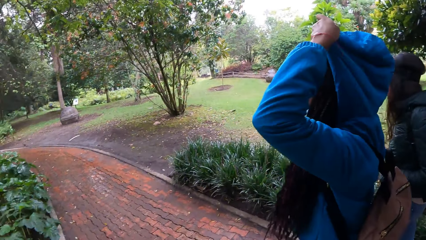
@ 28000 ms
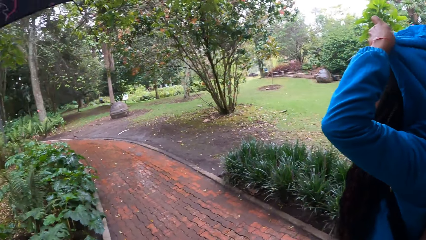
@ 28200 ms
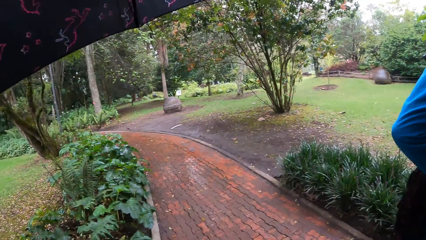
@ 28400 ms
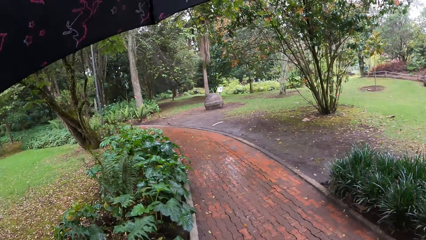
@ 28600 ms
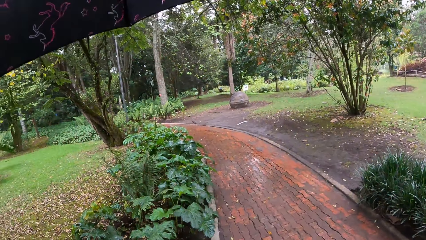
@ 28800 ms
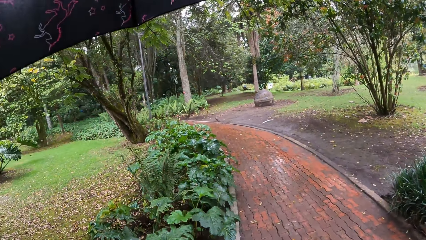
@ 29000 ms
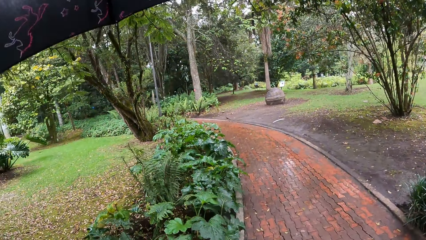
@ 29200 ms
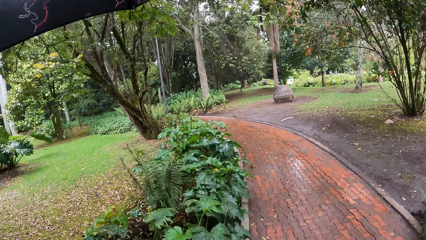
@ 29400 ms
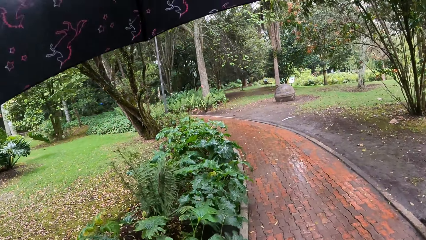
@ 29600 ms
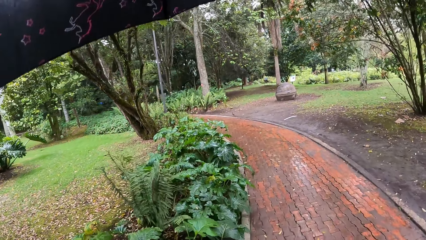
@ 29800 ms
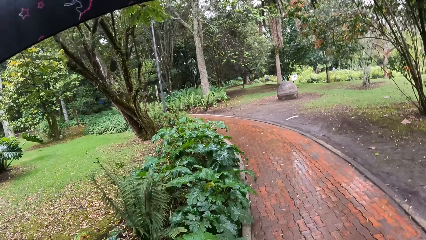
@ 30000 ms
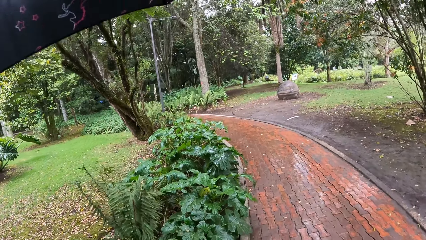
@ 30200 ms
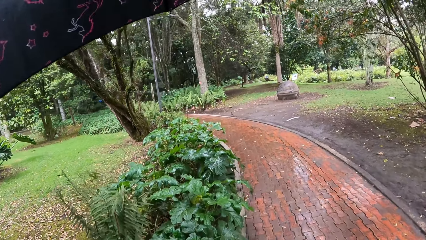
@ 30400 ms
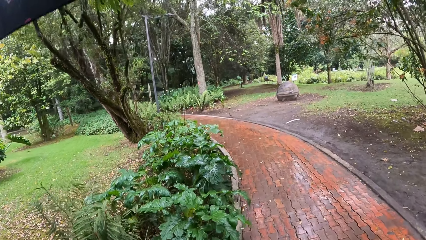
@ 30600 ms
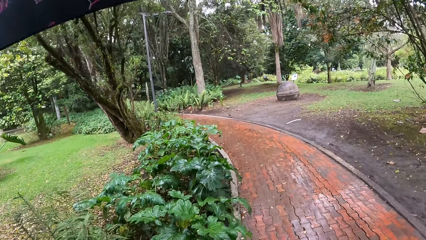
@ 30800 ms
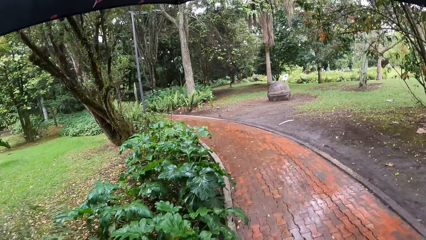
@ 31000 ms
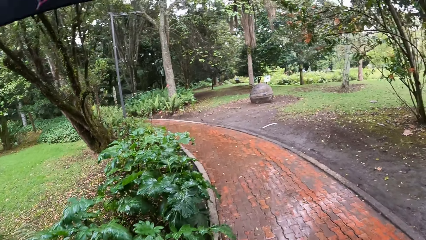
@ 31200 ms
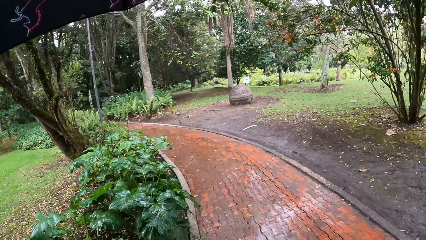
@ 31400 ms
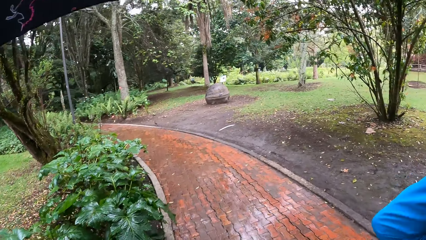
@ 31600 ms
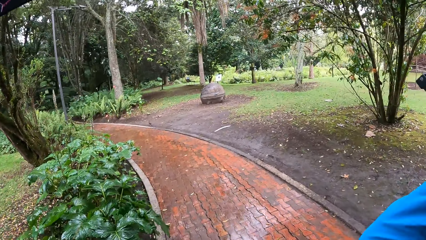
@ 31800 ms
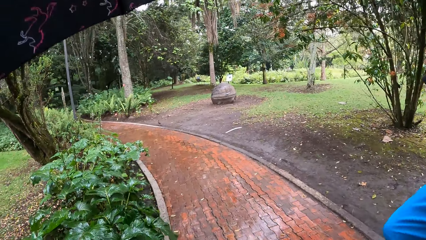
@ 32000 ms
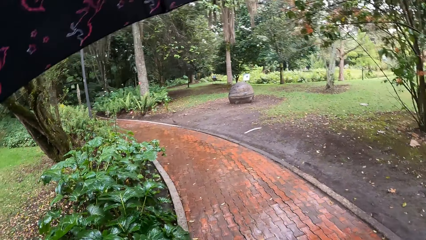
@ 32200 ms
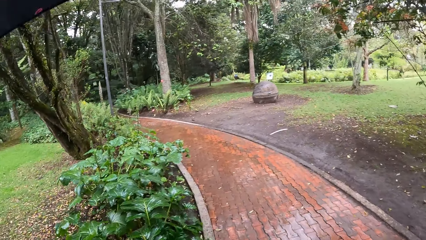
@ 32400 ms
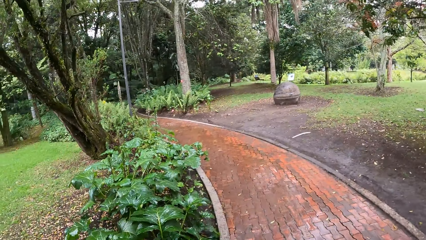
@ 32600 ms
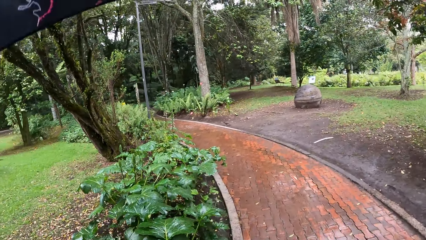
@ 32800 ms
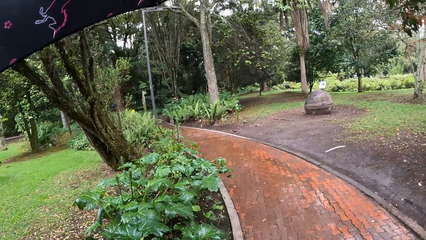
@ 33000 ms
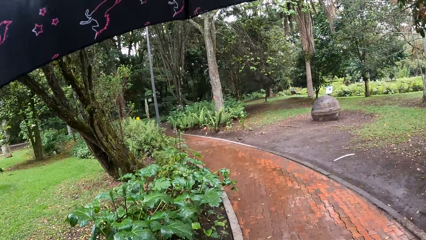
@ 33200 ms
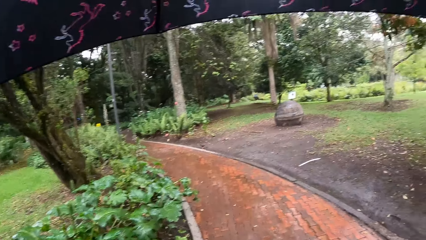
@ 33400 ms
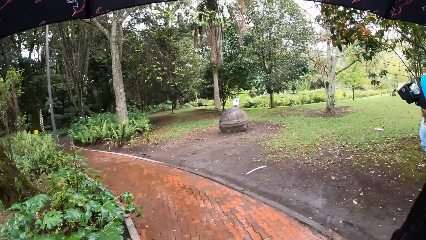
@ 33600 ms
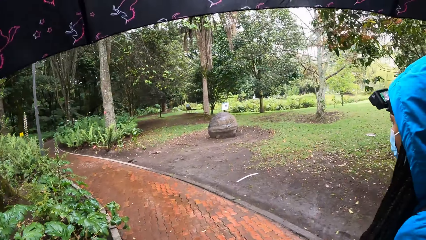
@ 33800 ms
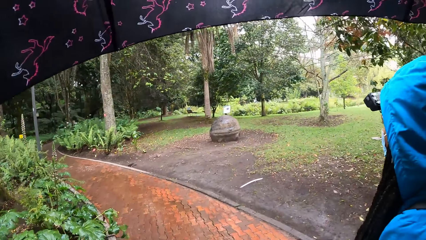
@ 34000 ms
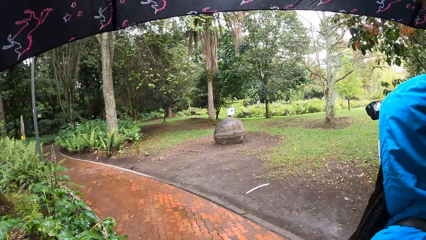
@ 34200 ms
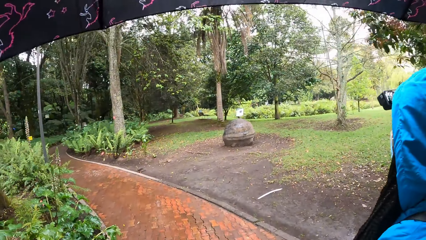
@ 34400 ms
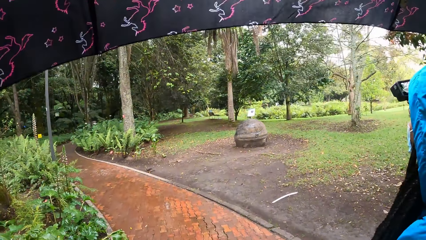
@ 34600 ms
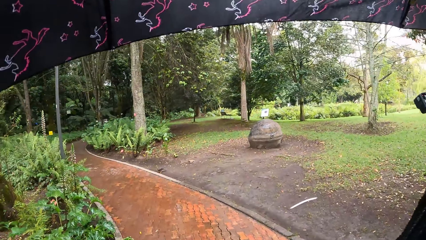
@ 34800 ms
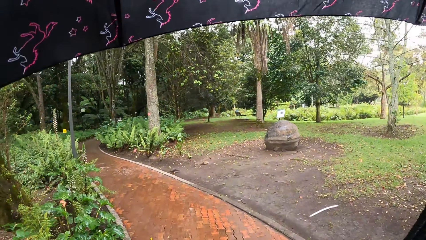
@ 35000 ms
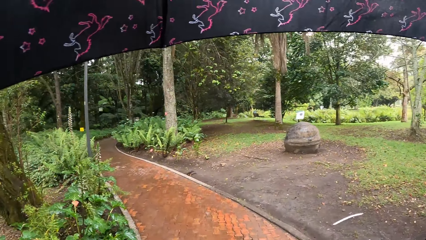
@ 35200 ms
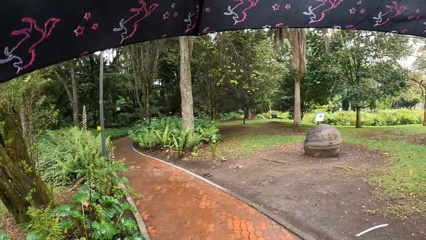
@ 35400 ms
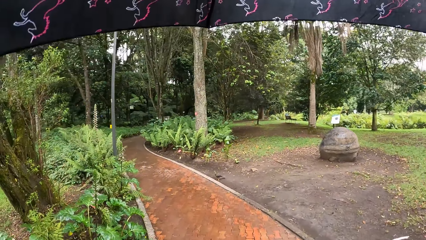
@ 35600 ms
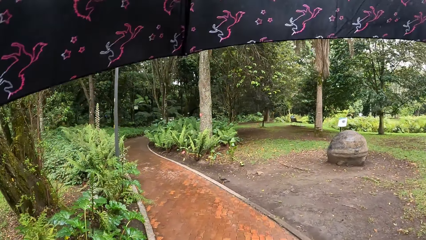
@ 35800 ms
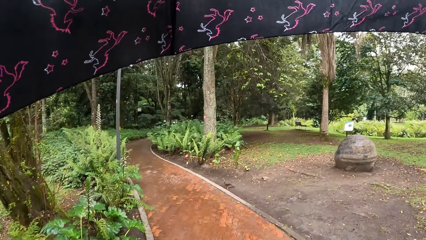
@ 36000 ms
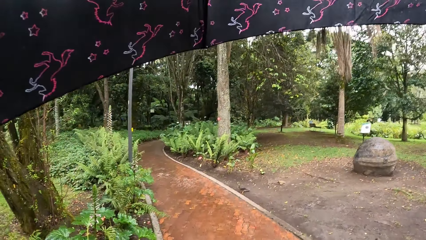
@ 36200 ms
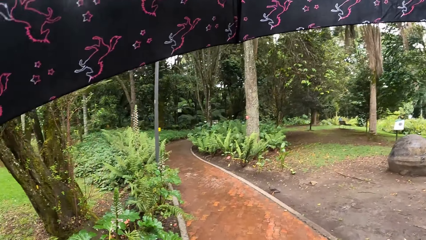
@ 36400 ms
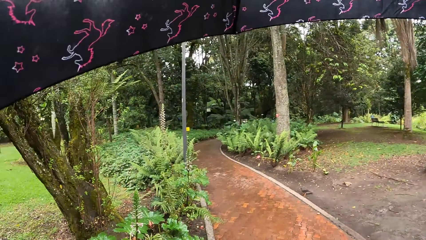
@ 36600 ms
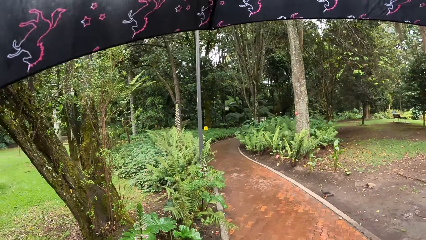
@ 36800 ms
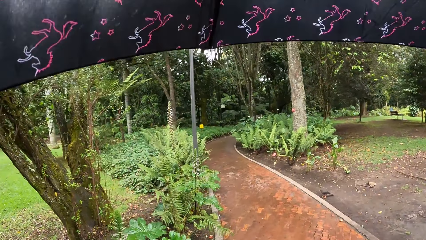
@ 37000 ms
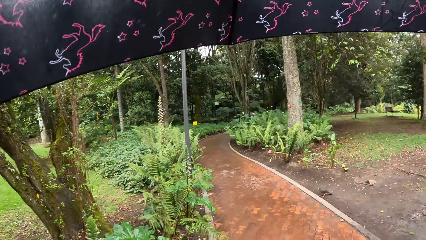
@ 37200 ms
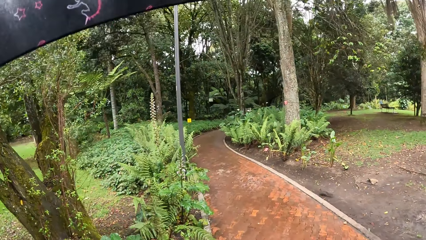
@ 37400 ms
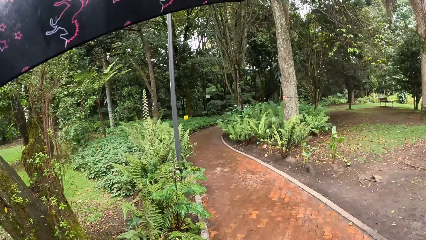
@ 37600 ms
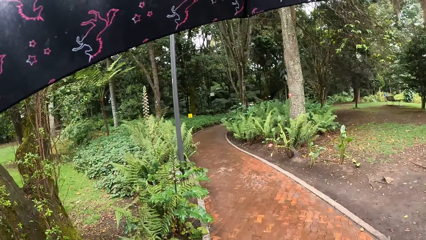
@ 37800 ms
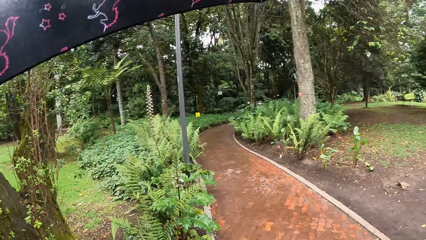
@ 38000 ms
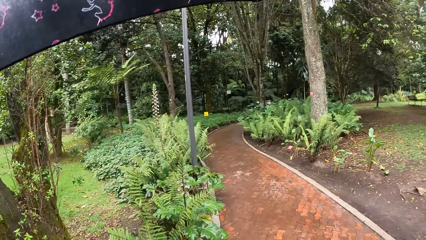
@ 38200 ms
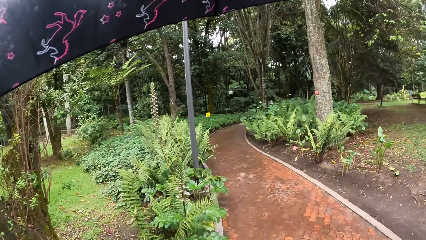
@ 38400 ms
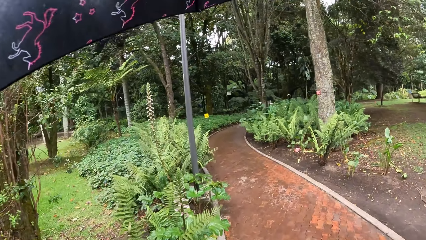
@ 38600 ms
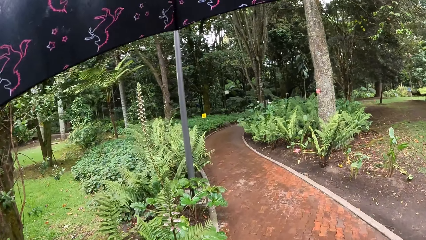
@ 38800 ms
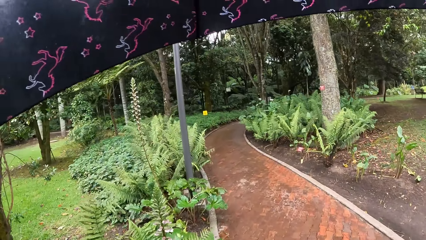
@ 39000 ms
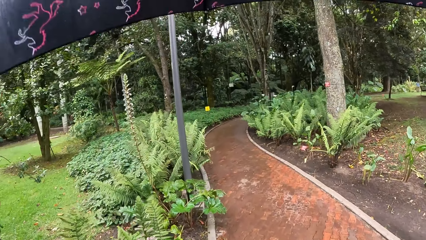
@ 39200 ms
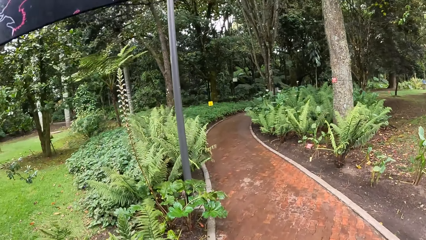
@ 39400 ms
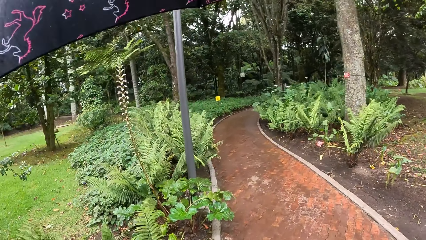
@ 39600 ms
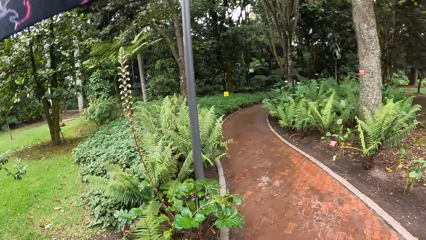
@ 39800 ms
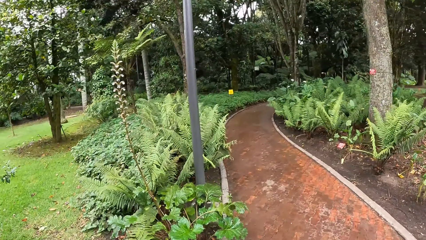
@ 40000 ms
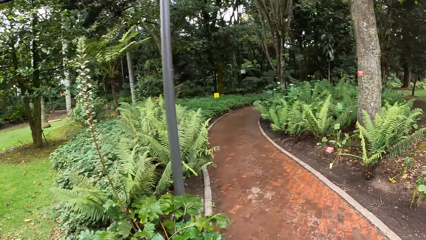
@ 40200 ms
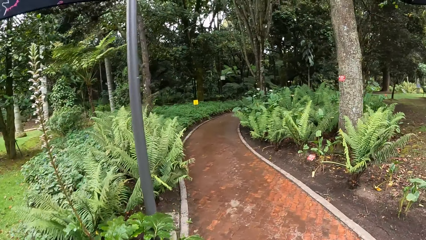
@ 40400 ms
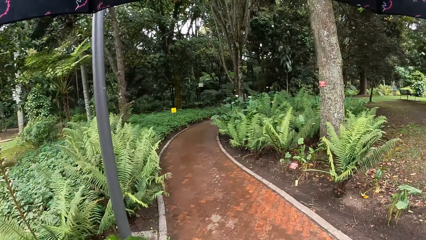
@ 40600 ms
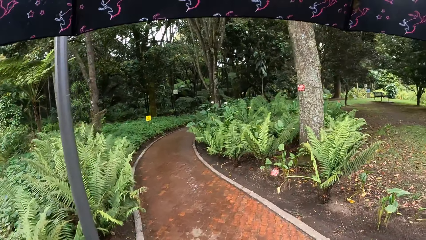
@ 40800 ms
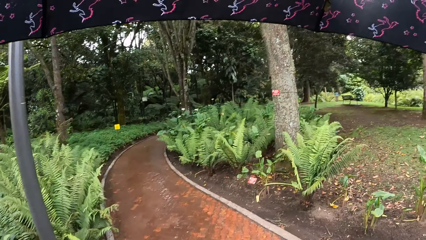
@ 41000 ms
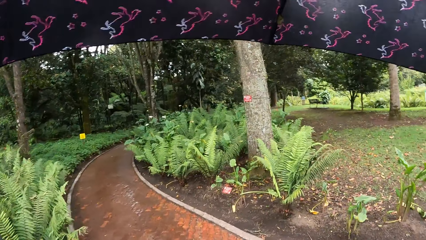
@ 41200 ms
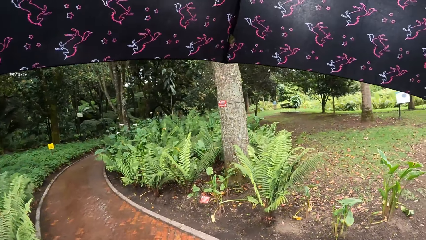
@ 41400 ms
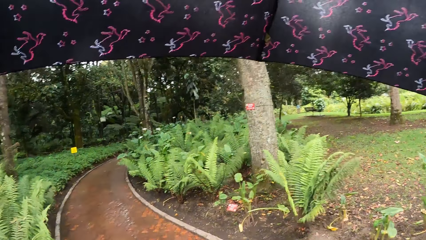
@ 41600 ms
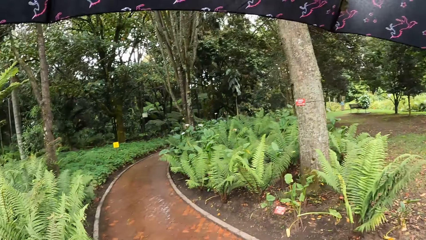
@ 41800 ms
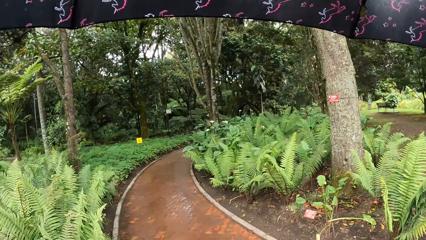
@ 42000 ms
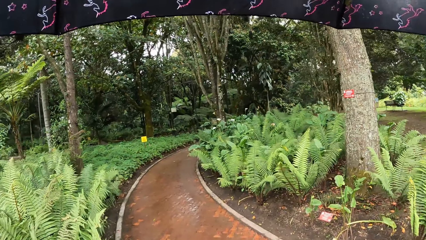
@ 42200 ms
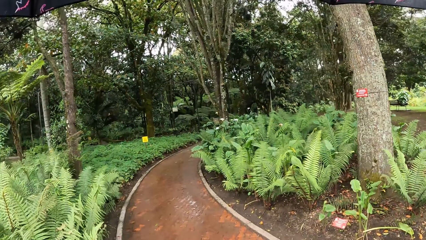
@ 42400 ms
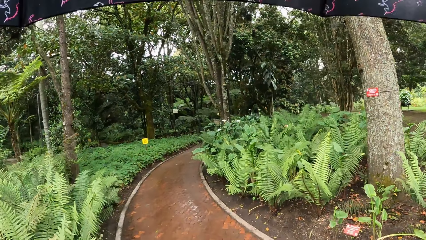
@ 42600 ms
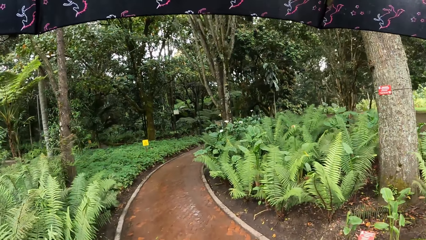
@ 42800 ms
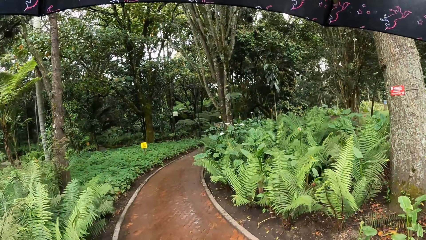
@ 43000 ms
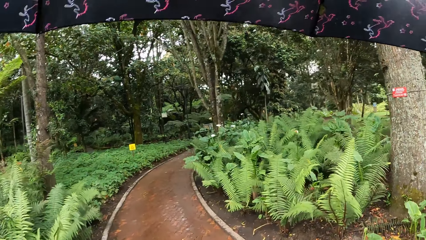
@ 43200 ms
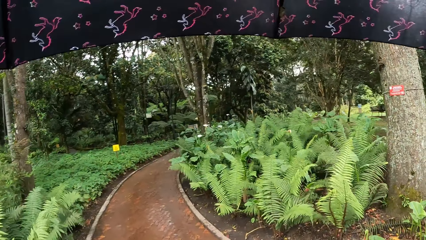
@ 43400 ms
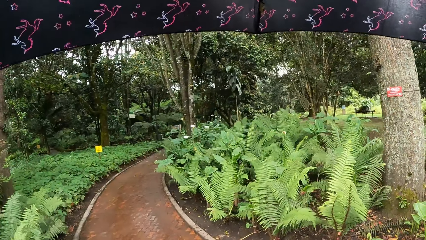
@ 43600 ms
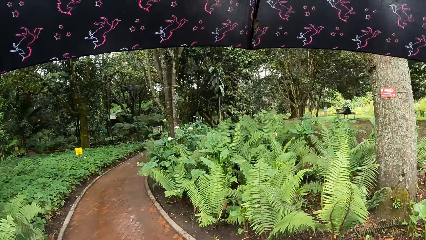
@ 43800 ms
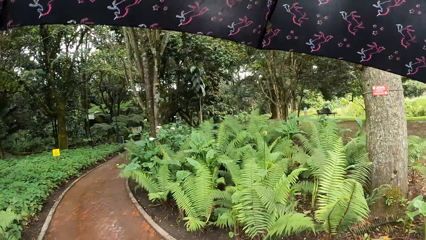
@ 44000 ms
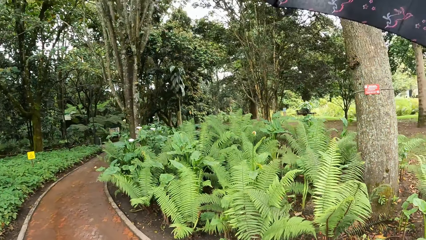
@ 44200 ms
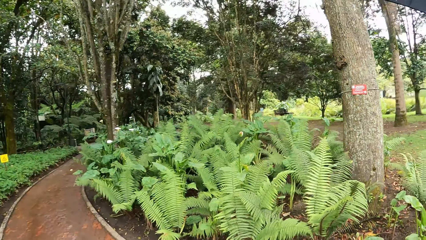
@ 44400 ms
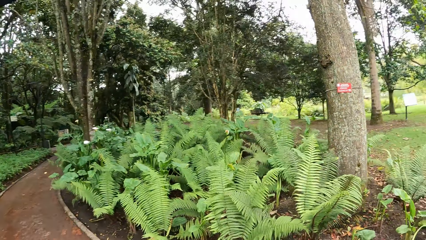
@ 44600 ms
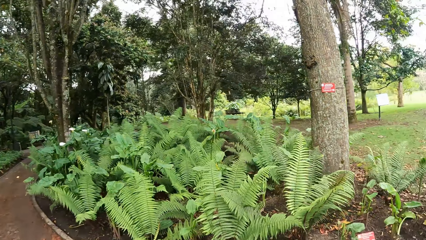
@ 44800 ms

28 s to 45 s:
The woman covers her hair with a hoodie with both of her hands. The camera wearer walks along the pavement. They use the umbrella to hide from the rain. The woman walks along the walkway.
